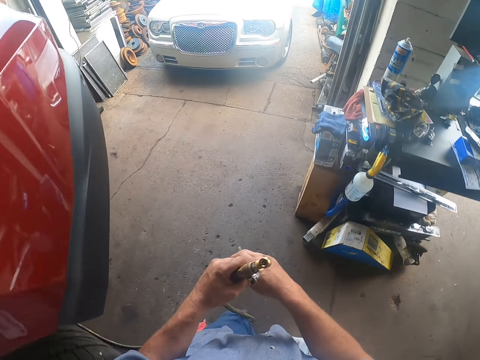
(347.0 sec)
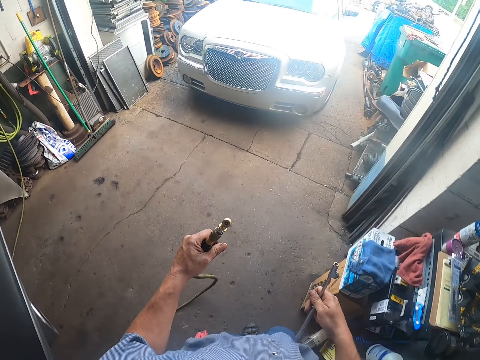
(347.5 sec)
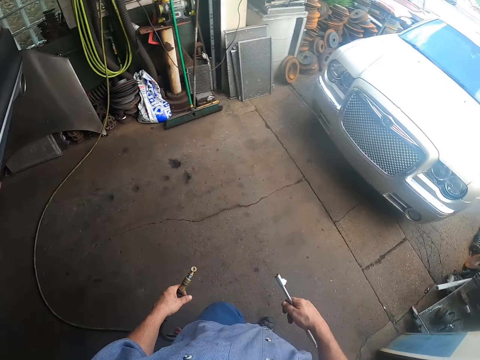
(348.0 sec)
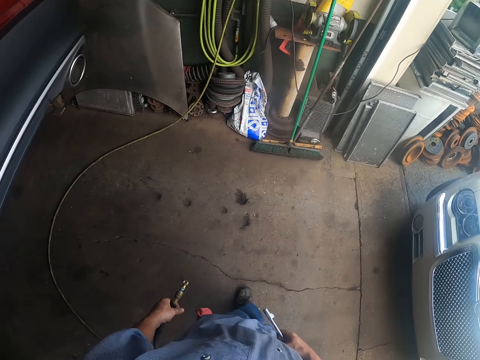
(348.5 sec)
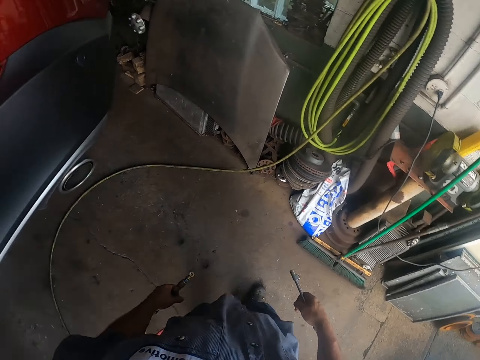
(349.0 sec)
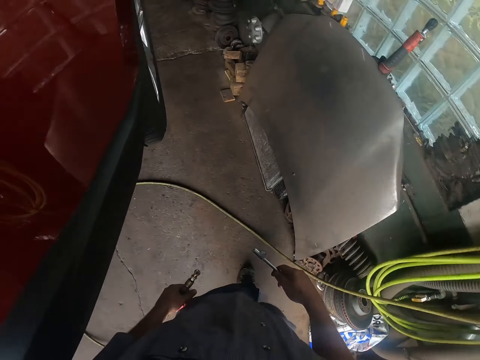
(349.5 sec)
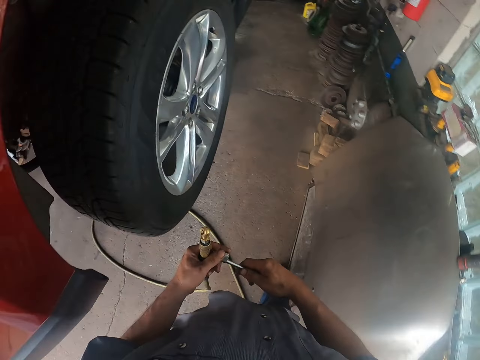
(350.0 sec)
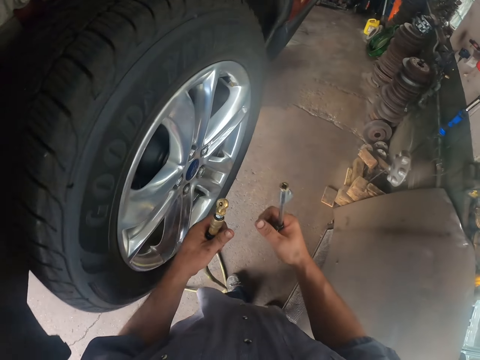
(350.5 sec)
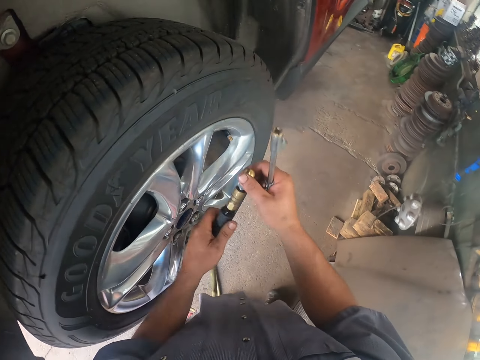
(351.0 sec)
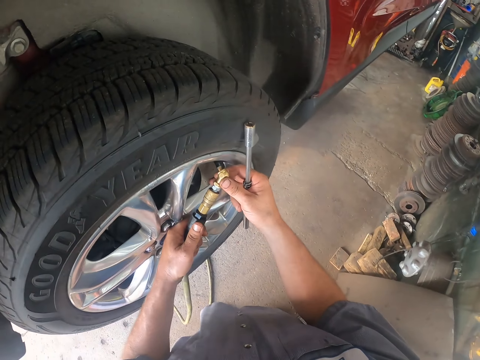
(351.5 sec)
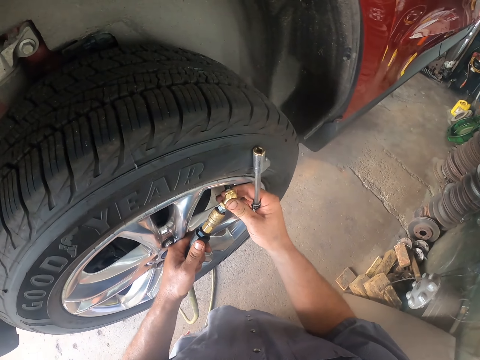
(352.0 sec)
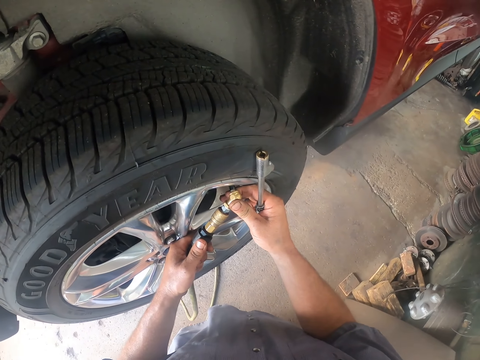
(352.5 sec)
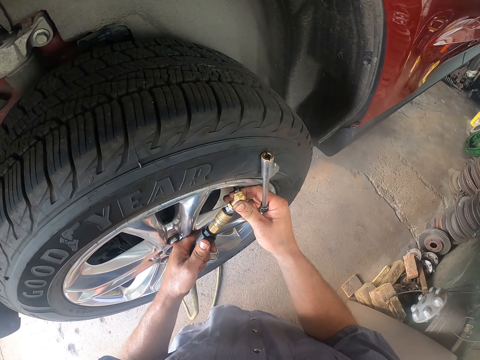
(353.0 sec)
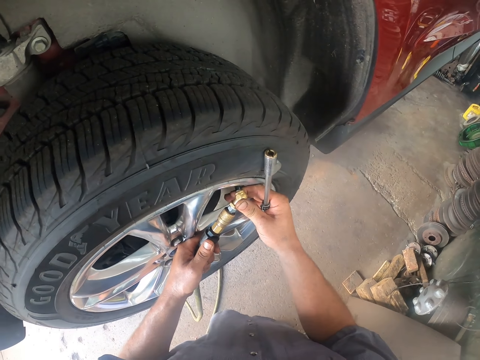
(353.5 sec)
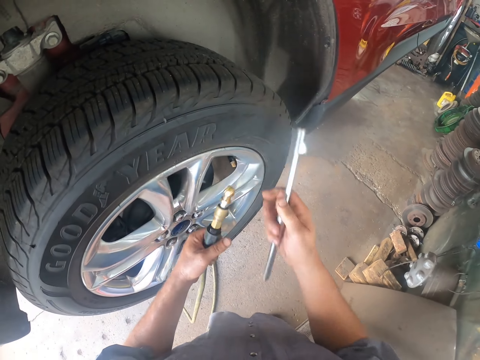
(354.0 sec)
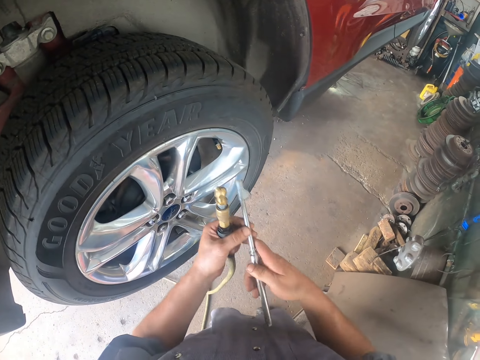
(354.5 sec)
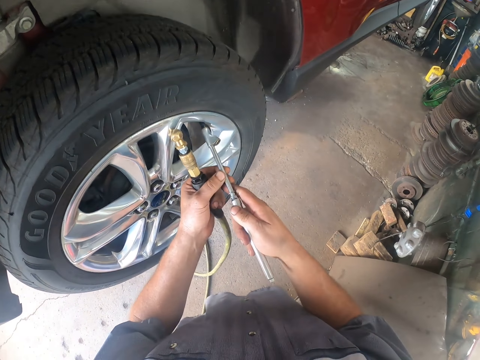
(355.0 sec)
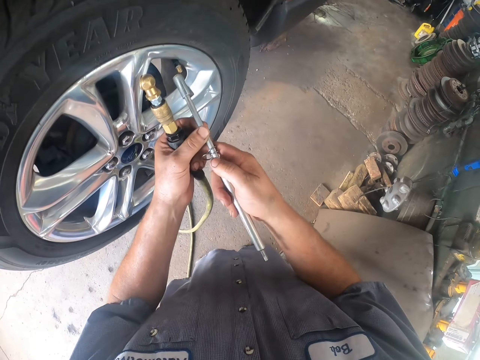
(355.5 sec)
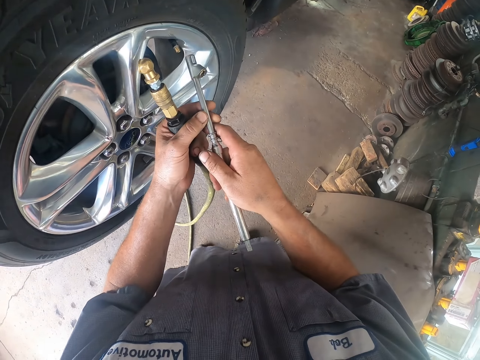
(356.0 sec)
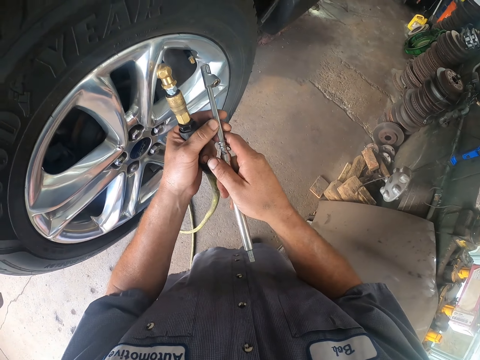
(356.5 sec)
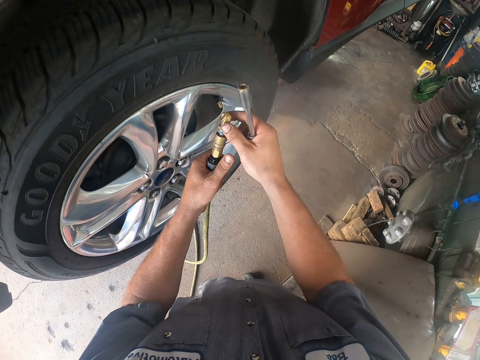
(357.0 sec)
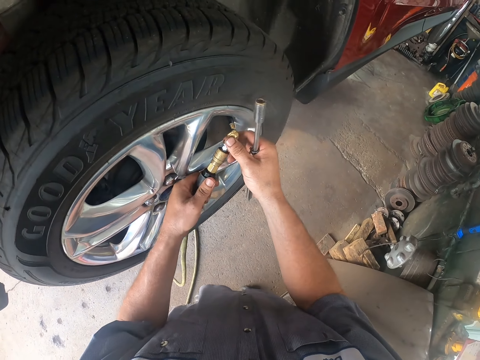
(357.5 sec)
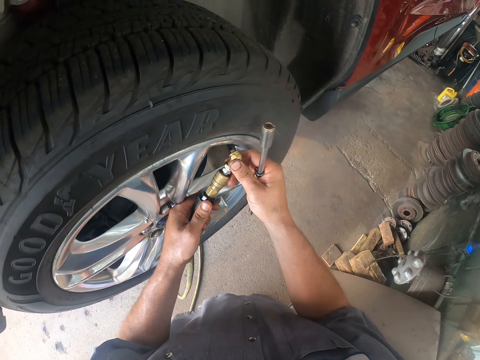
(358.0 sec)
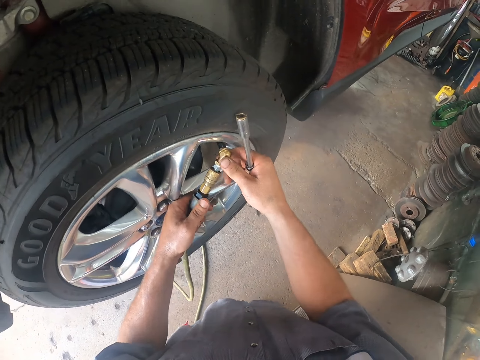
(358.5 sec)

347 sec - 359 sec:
The camera wearer walks. They walk around. They measure the car tire. They fit the air pipe on the car wheel.

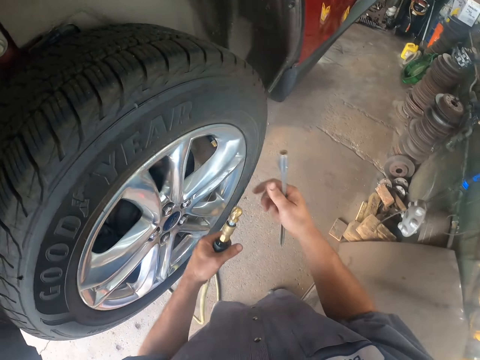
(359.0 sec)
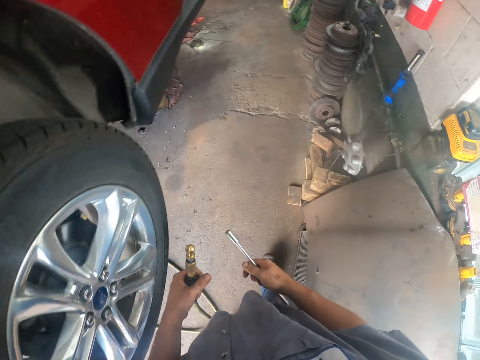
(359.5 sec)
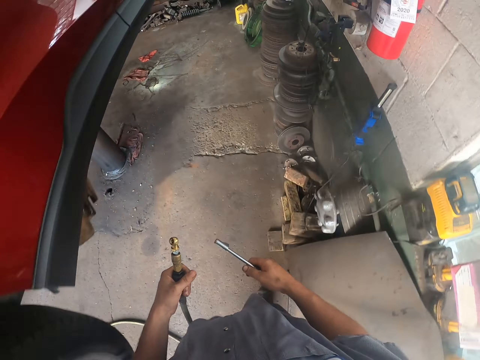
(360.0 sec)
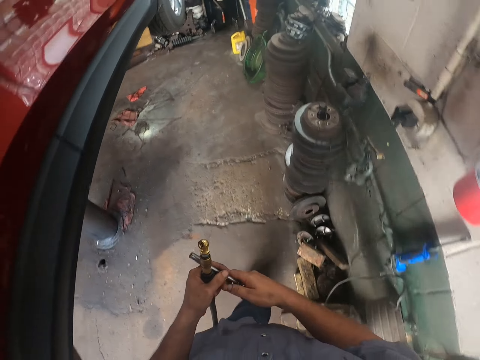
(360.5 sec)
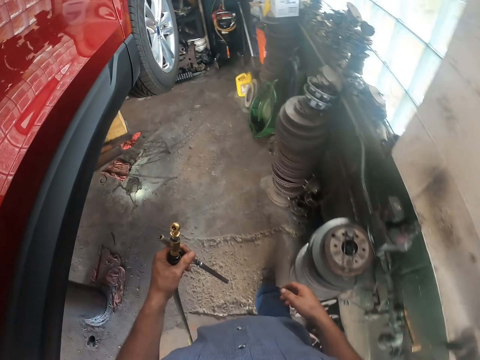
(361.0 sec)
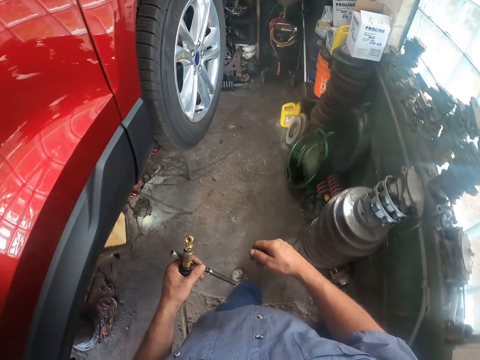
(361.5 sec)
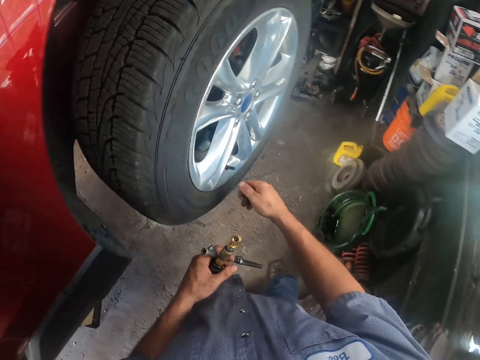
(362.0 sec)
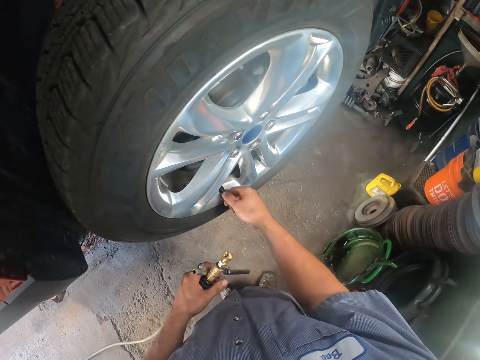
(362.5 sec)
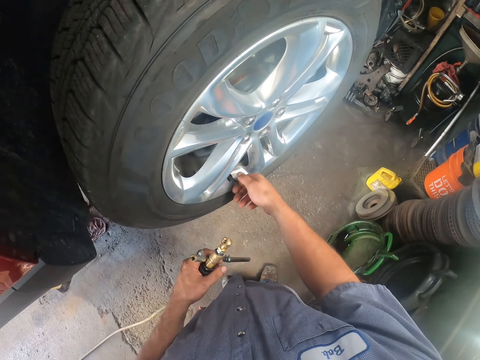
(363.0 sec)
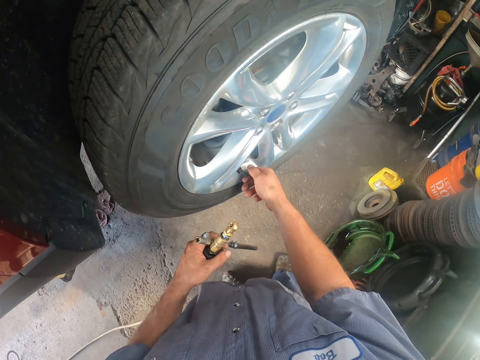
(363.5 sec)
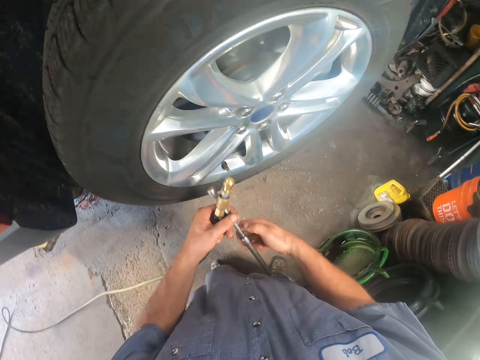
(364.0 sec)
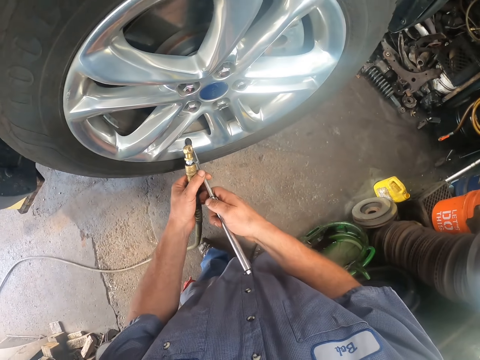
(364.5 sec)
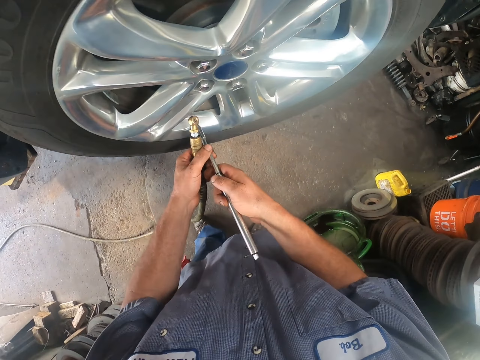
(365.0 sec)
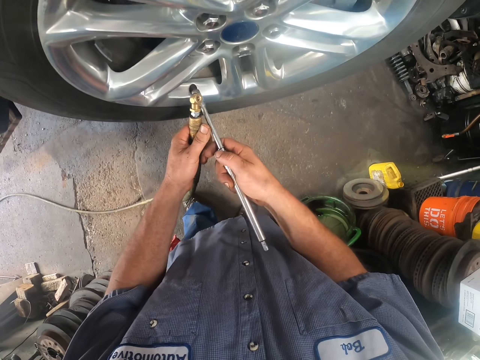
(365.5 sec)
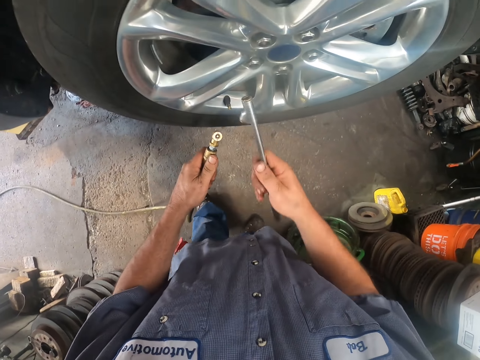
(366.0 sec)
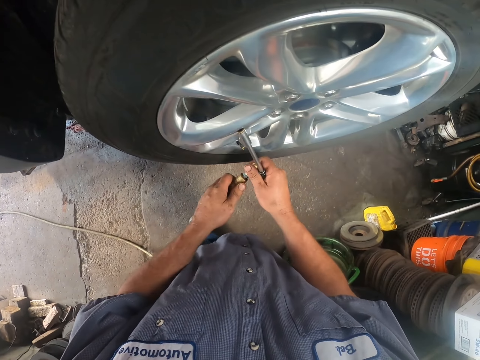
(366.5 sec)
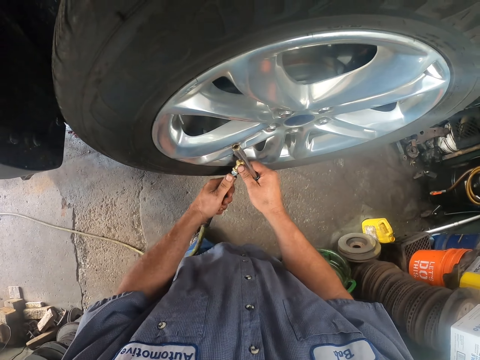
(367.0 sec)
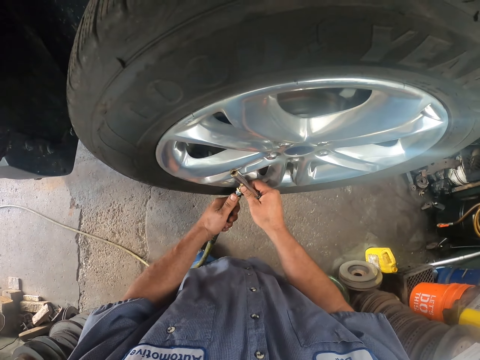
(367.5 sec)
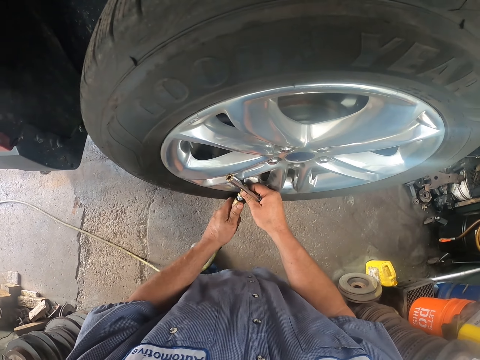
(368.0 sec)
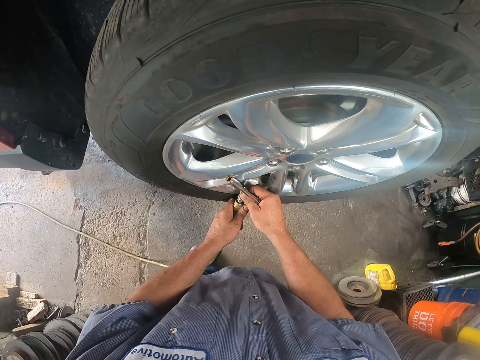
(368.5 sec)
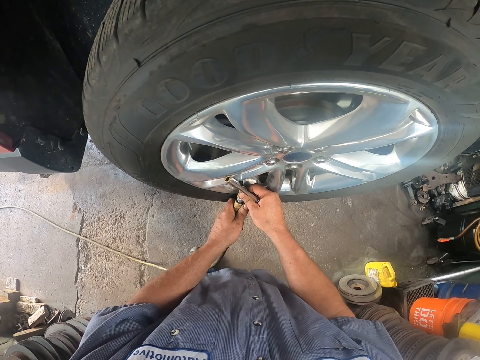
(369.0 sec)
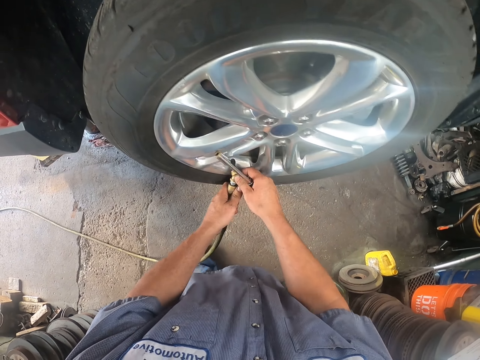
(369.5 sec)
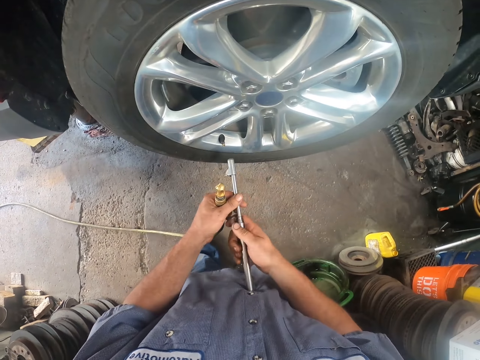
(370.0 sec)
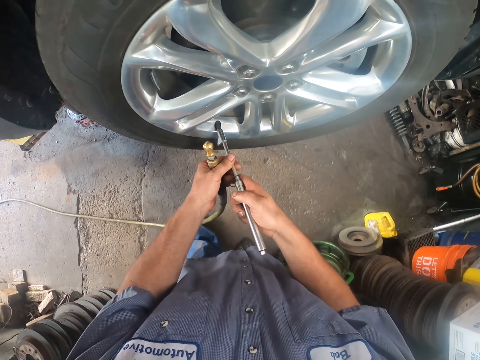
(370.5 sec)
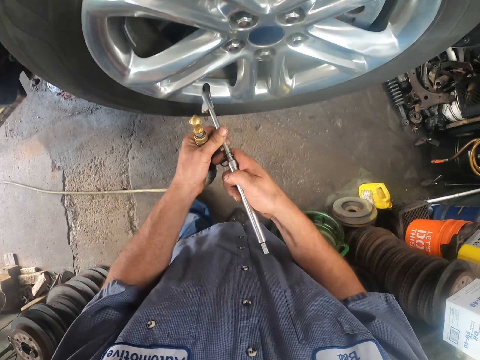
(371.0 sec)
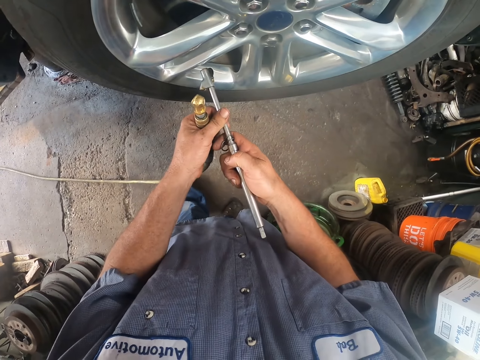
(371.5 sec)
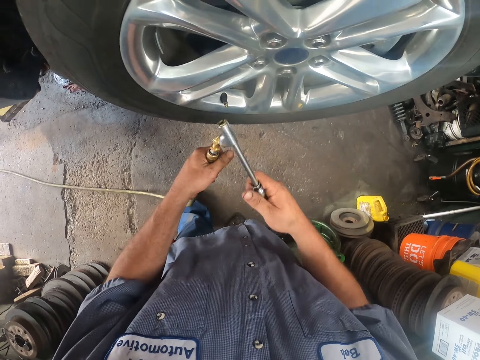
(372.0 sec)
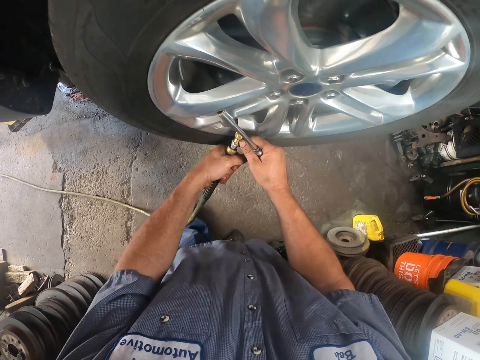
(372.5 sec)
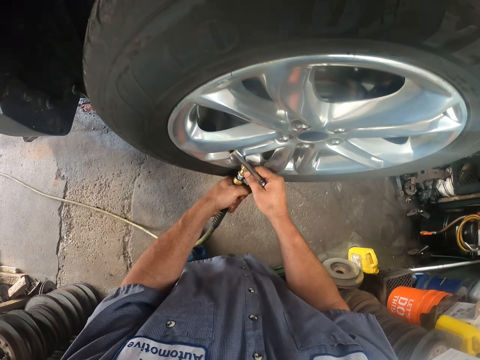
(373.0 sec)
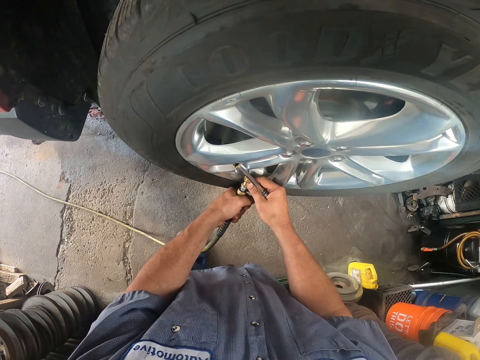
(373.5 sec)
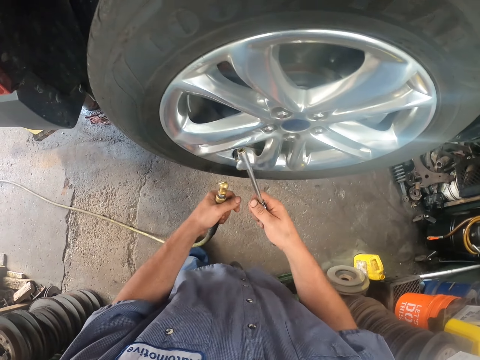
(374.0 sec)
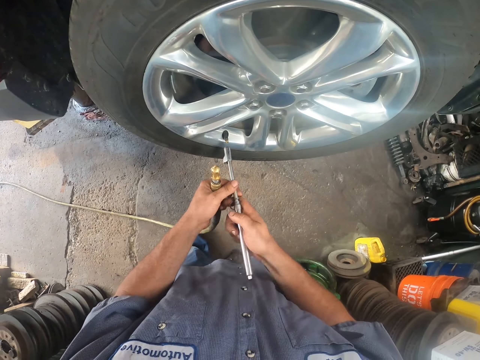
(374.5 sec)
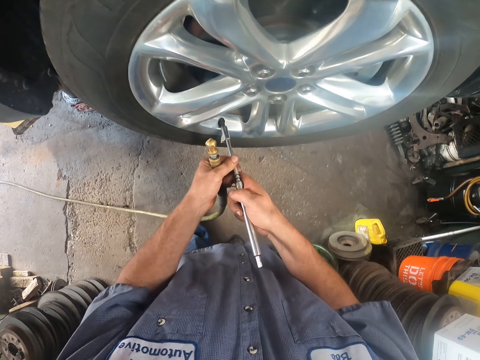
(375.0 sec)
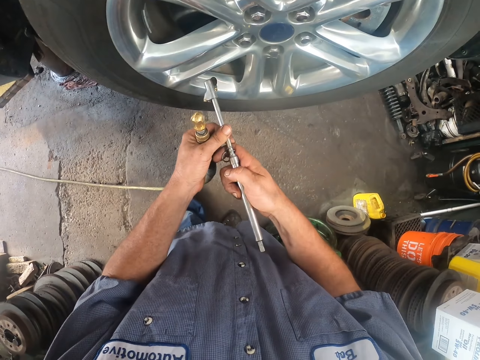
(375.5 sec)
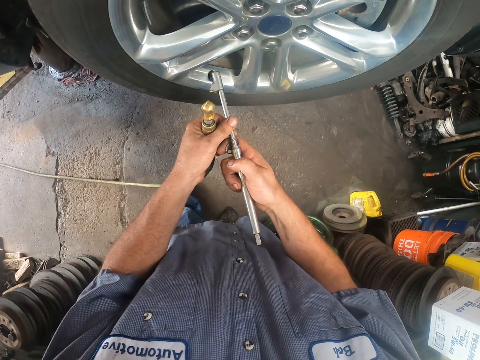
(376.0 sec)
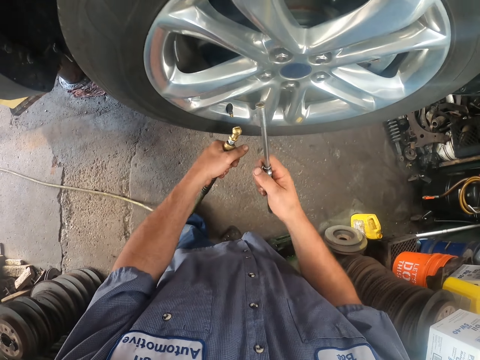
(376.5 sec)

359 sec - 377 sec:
The camera wearer walks around the garage. They loosen the nut with the right hand. They tighten a bolt. They pump the wheel with the air pipe.
